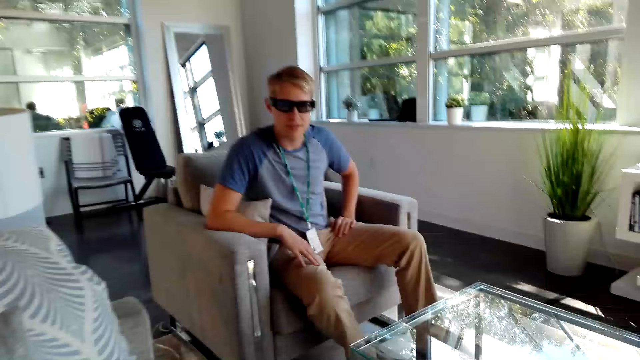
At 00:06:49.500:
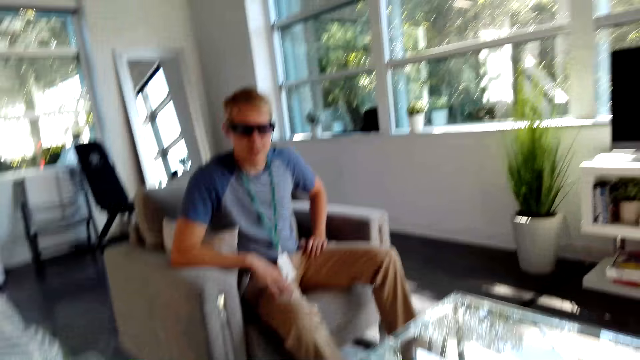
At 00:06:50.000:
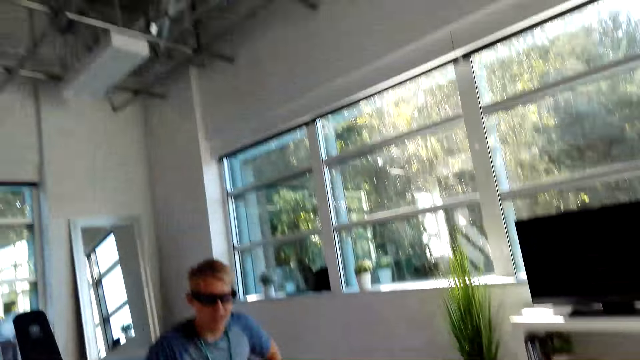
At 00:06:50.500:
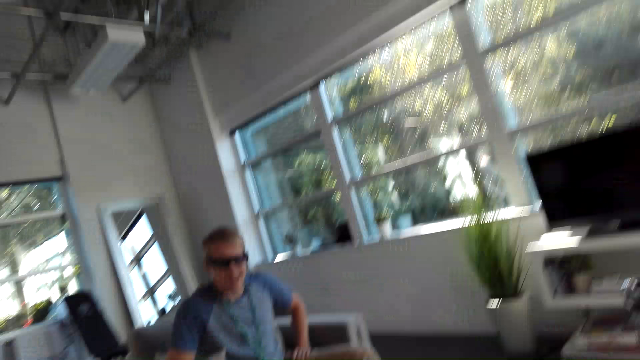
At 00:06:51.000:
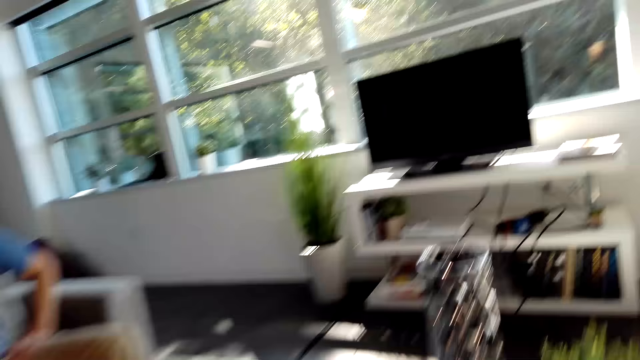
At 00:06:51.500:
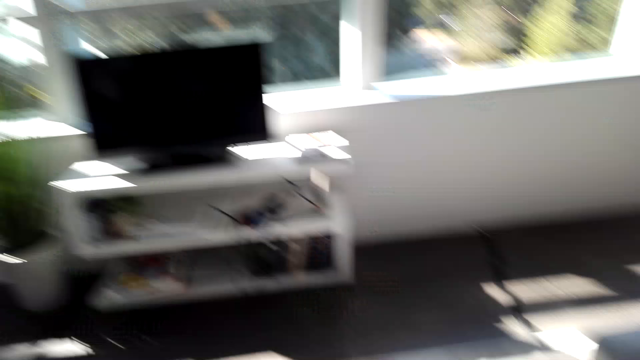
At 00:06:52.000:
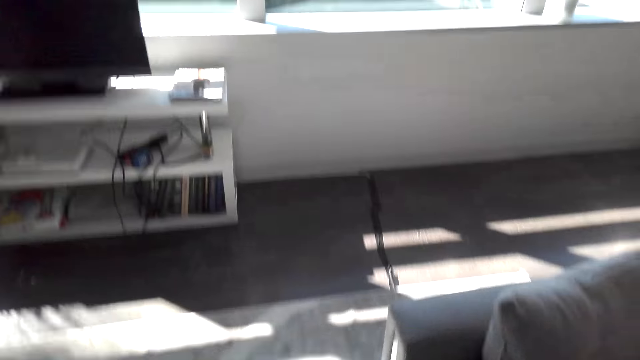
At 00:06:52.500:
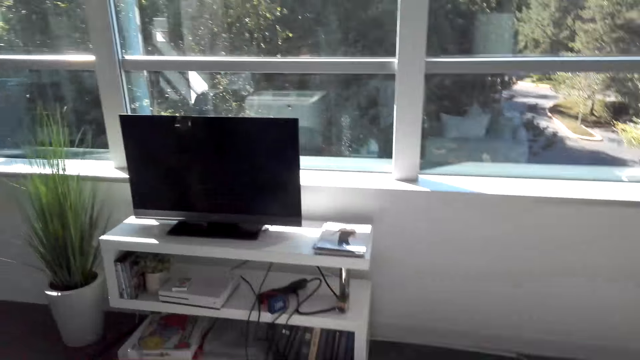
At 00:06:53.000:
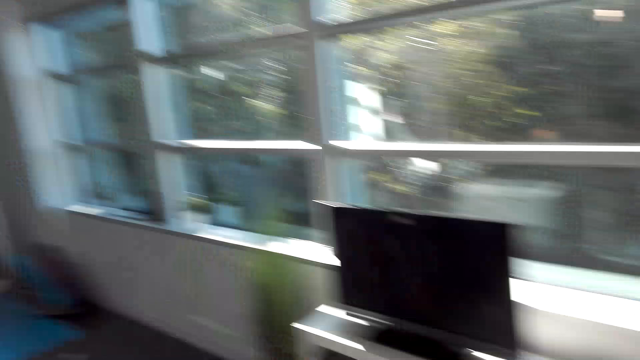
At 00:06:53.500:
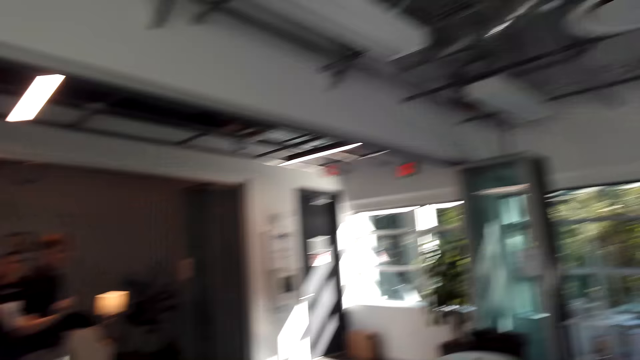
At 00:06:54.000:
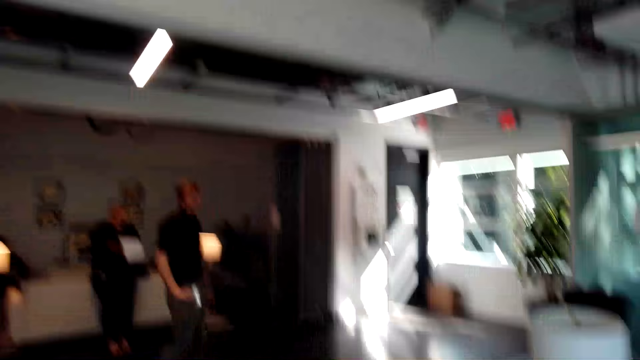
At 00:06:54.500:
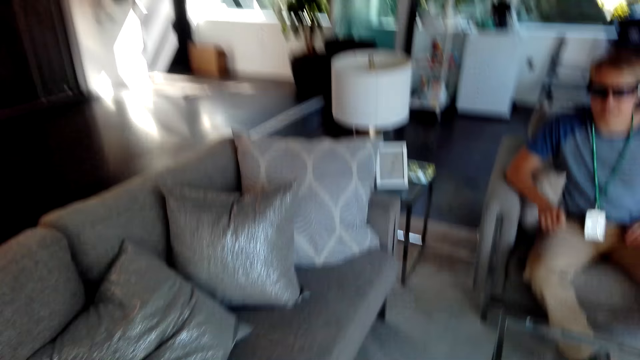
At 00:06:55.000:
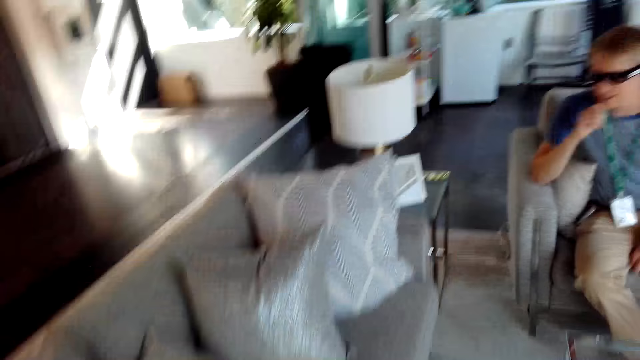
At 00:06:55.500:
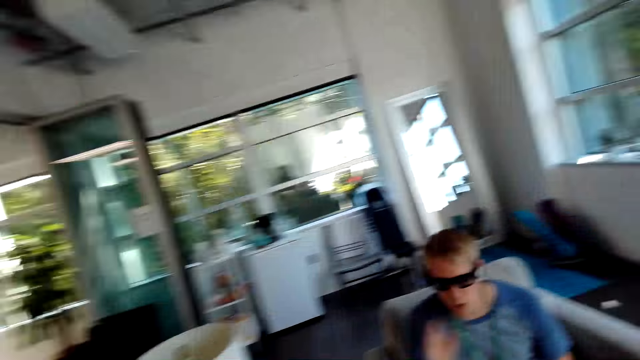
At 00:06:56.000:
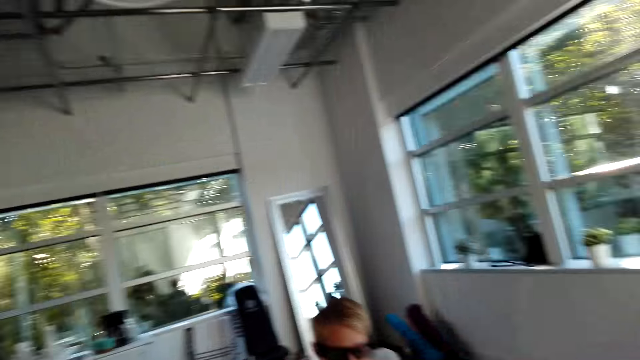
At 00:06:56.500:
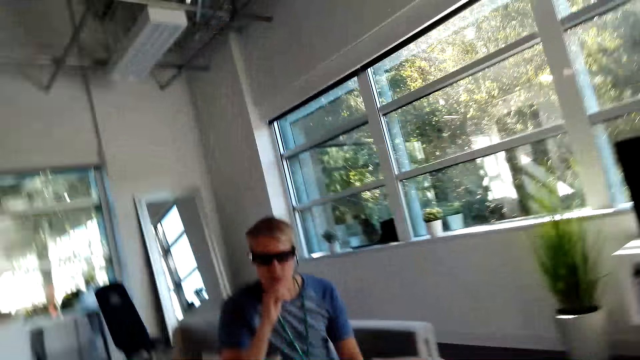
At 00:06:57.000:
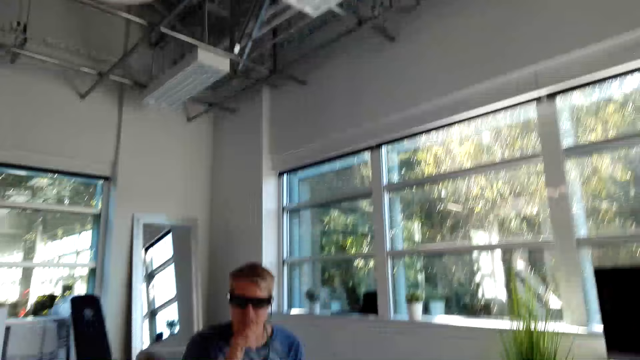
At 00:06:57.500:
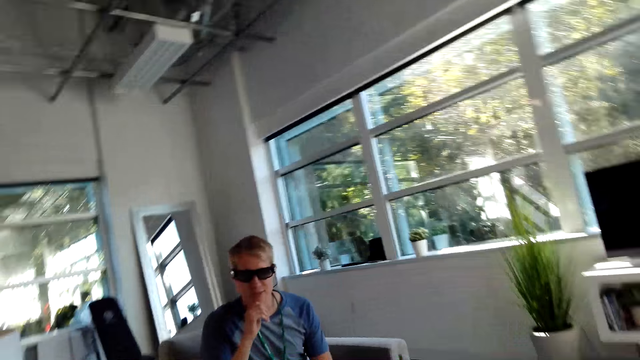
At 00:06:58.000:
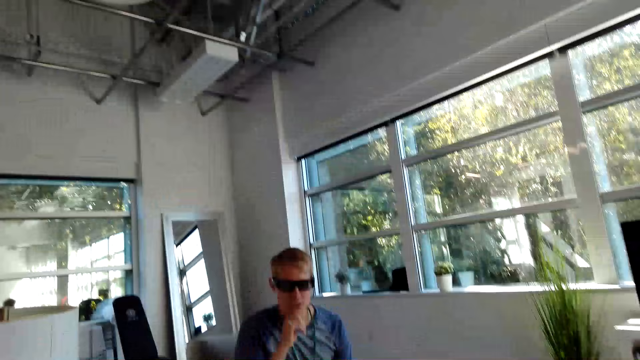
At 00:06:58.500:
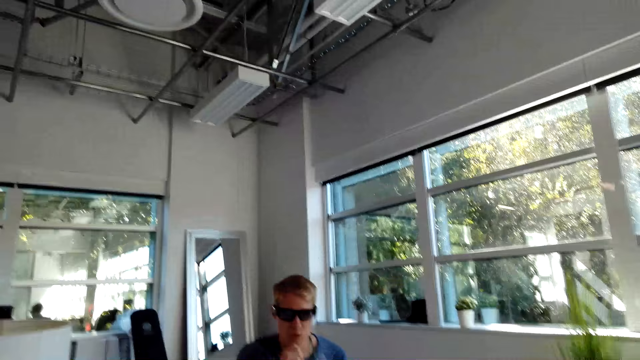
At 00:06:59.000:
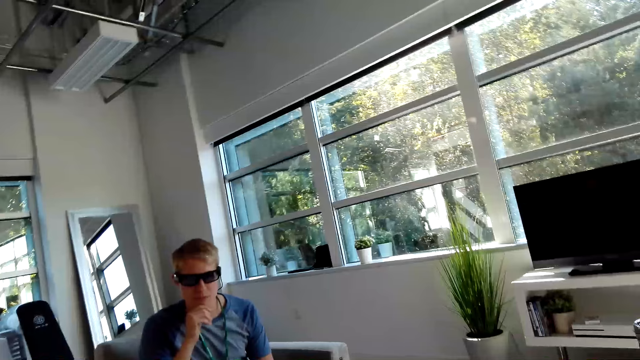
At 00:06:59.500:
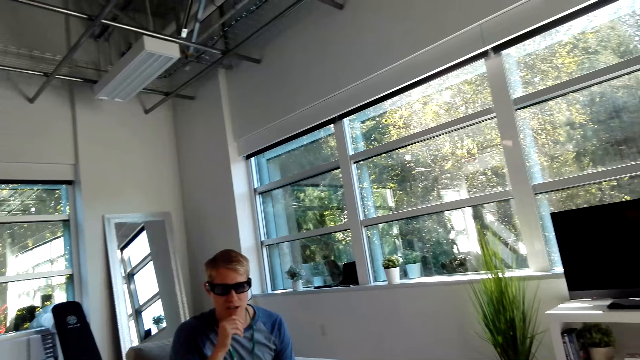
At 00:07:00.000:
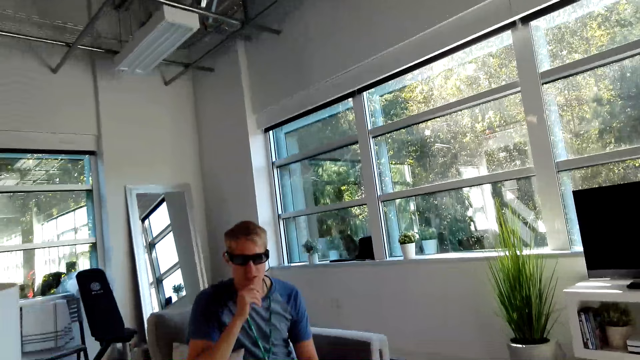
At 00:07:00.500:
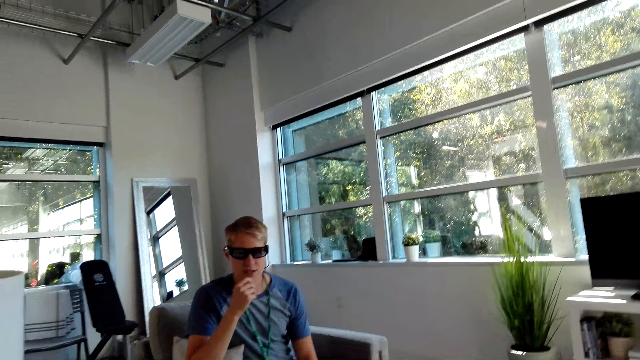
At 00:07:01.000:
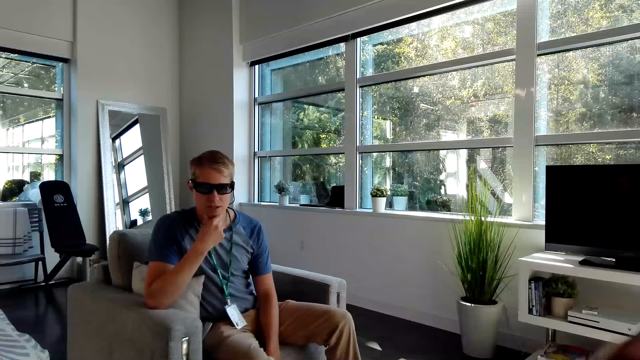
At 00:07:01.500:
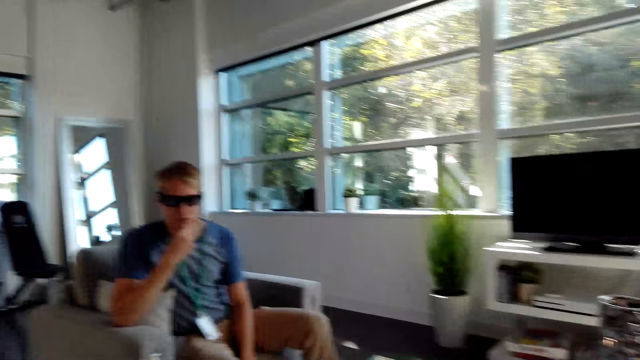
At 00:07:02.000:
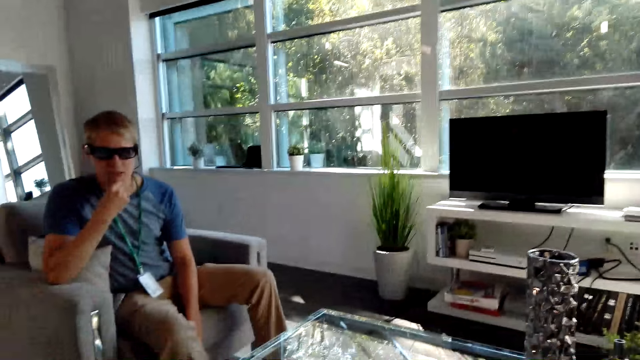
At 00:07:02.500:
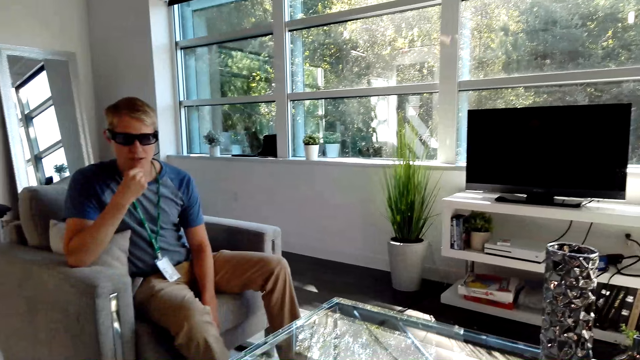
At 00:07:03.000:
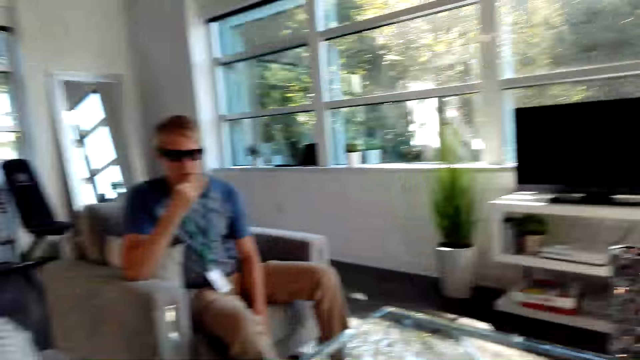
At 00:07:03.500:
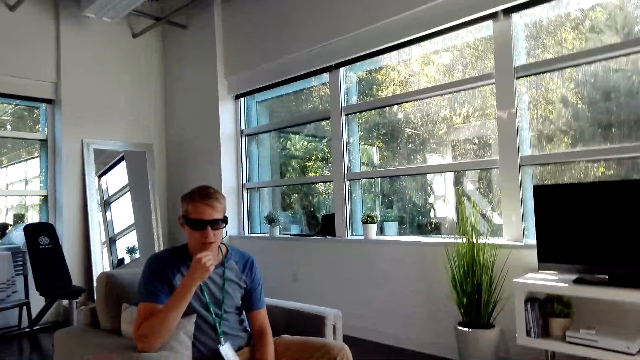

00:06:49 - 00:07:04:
The camera wearer walks around the house. A man holds his chin. The camera wearer converses with the man.

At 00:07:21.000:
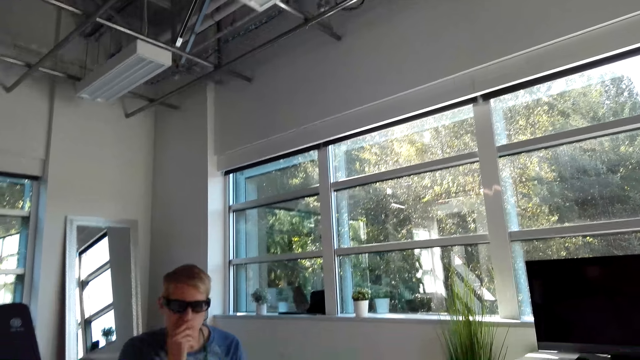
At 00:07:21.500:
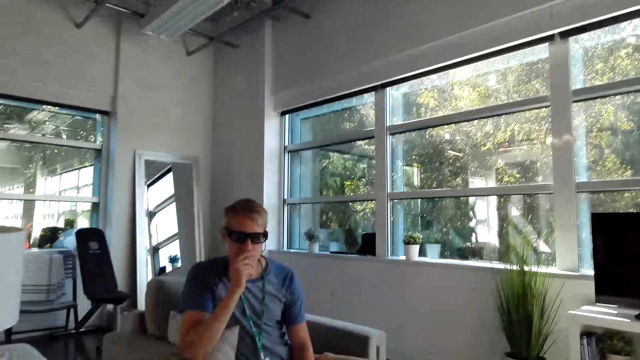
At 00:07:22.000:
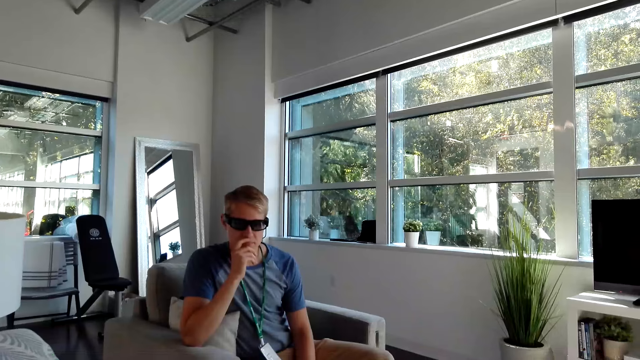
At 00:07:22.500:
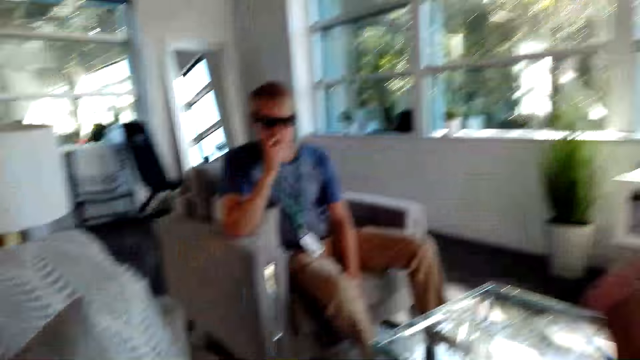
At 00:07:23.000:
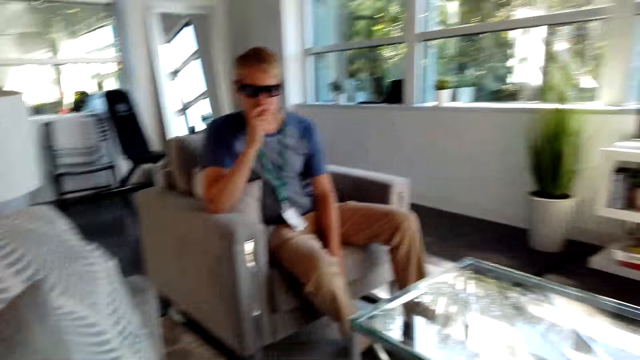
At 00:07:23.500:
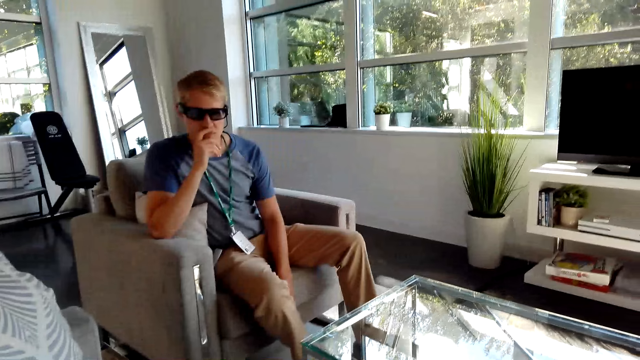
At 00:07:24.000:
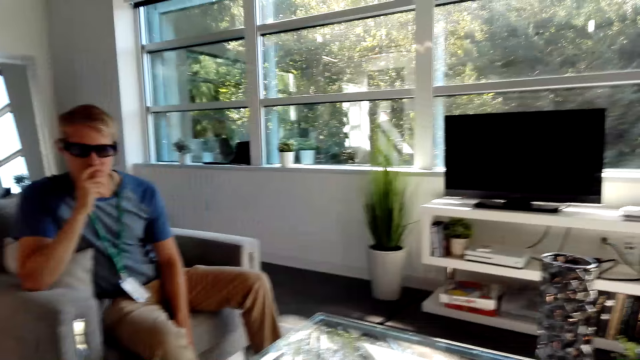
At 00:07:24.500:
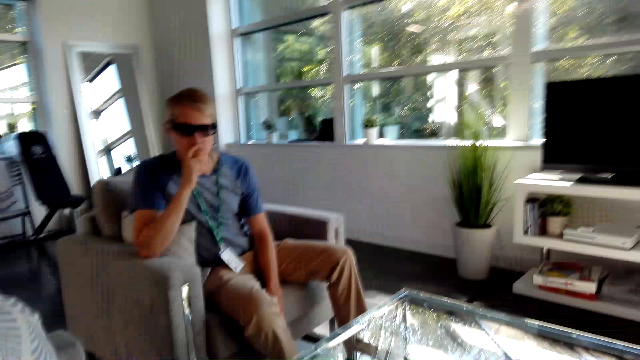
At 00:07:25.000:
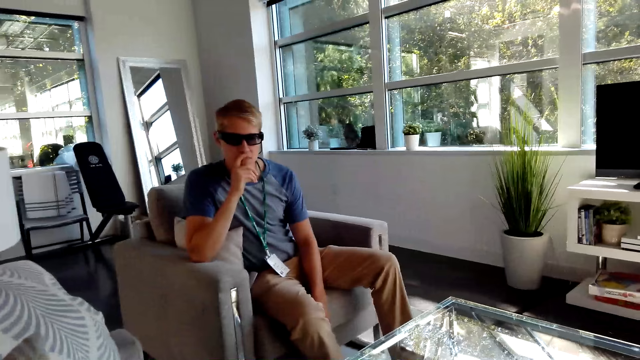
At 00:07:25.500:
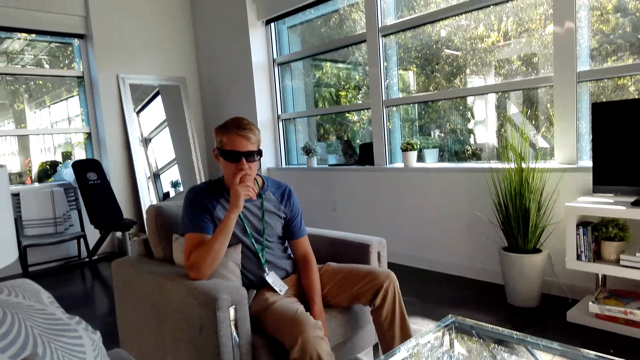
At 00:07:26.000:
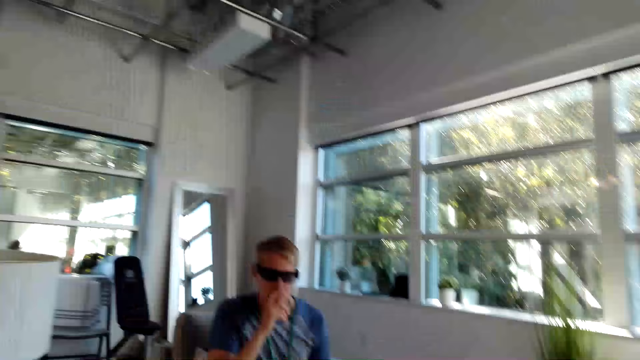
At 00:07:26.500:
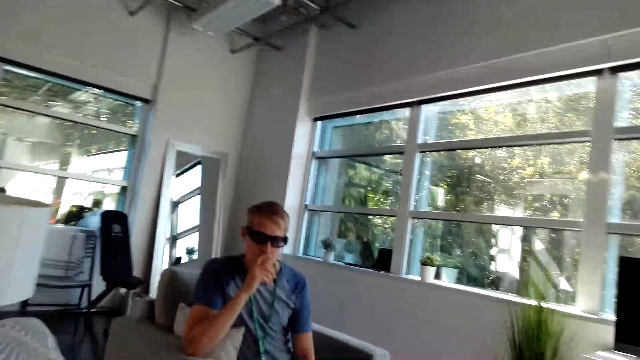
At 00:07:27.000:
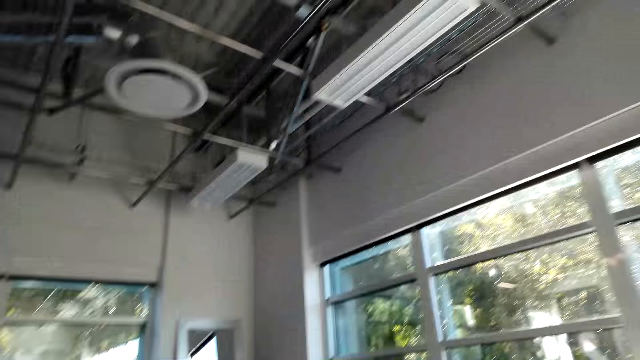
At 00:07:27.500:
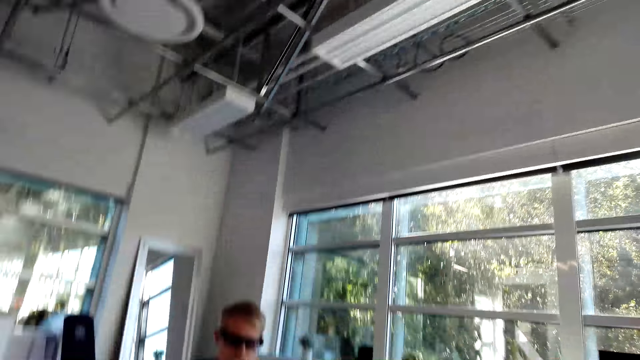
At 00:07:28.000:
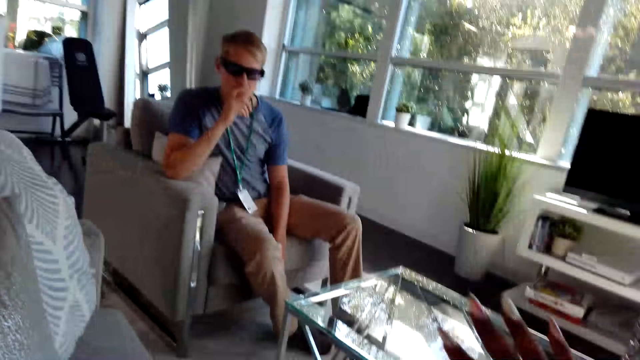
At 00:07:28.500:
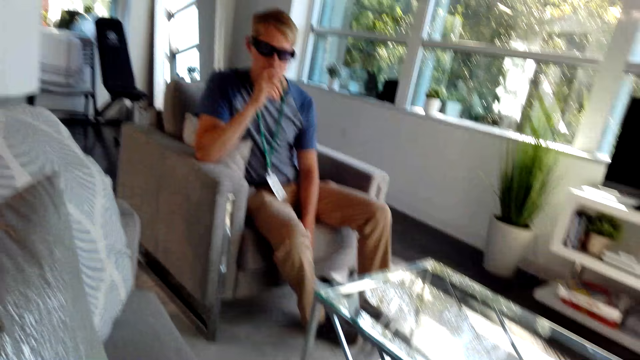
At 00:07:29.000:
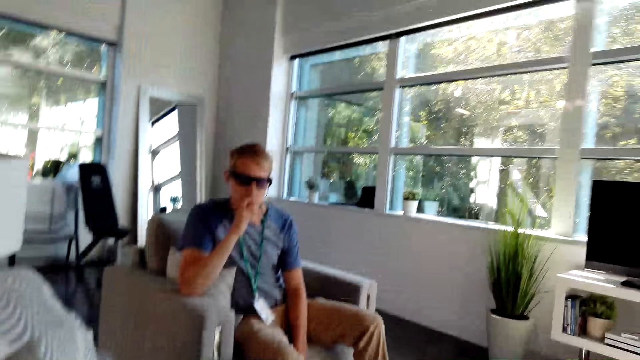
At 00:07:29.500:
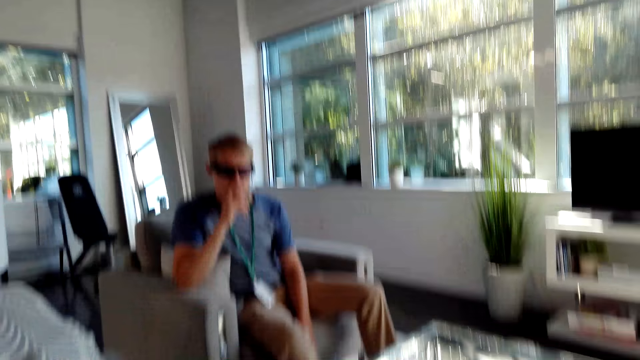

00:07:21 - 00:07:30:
The camera wearer claps hands and converses with a male. They do hand movement and converse with the male.
